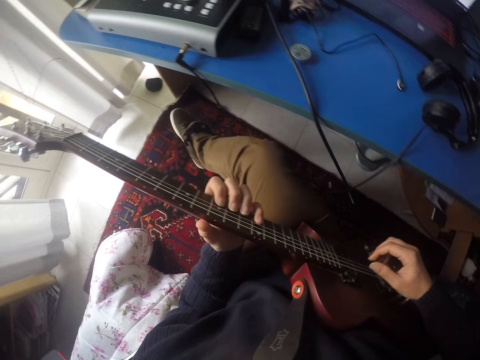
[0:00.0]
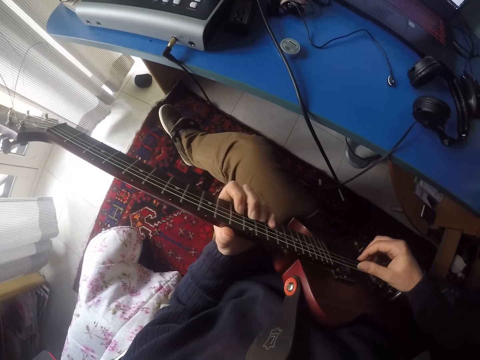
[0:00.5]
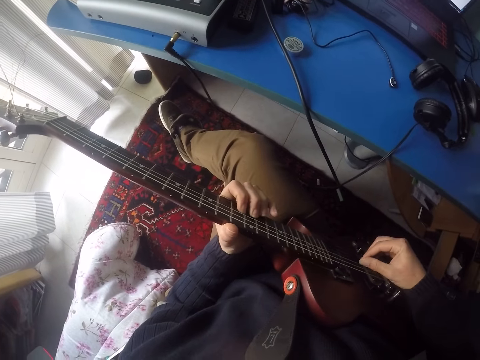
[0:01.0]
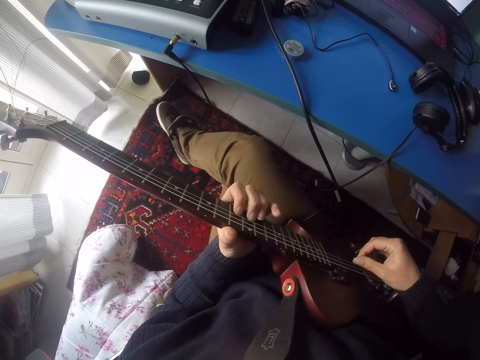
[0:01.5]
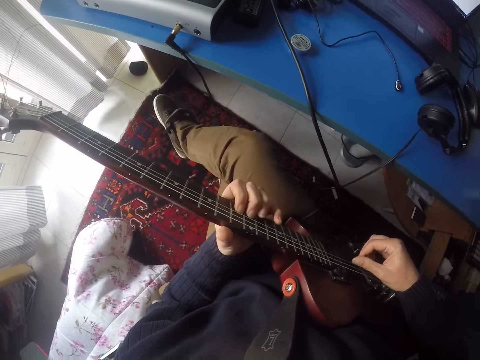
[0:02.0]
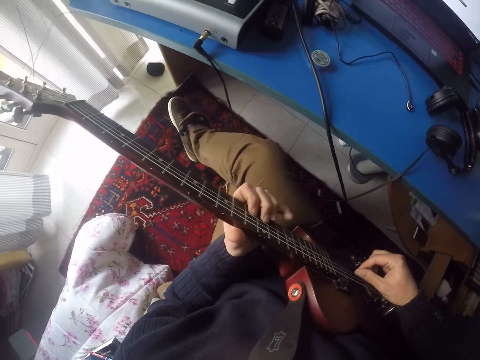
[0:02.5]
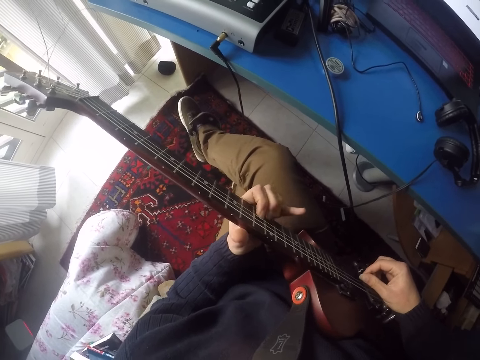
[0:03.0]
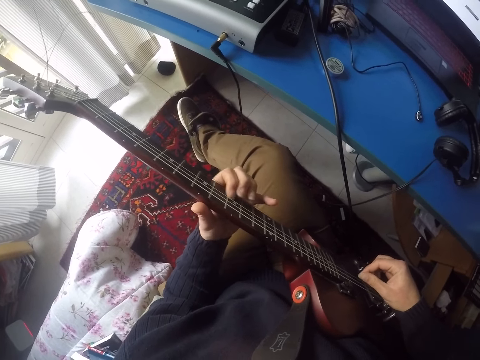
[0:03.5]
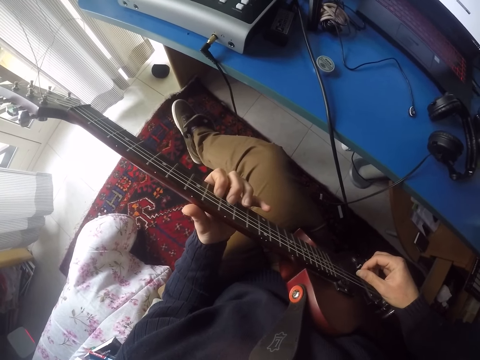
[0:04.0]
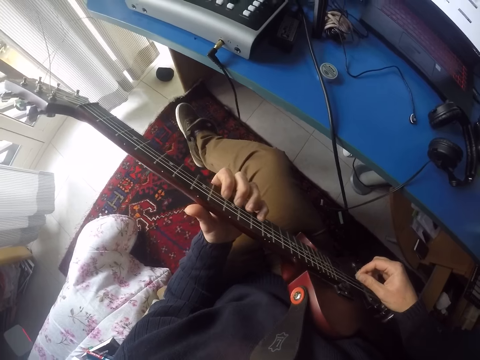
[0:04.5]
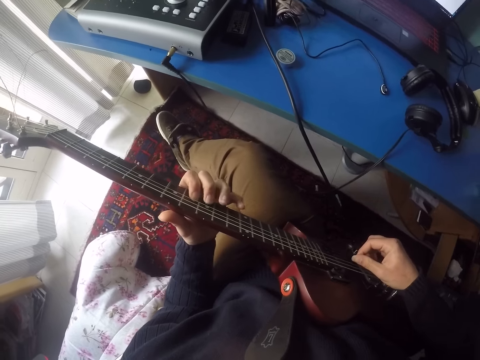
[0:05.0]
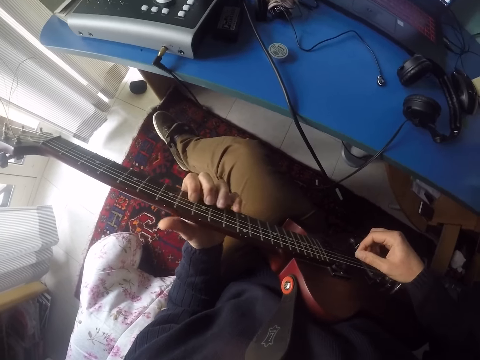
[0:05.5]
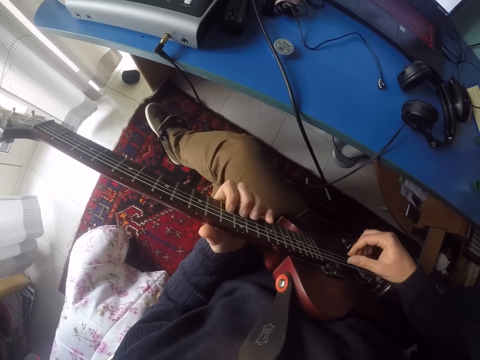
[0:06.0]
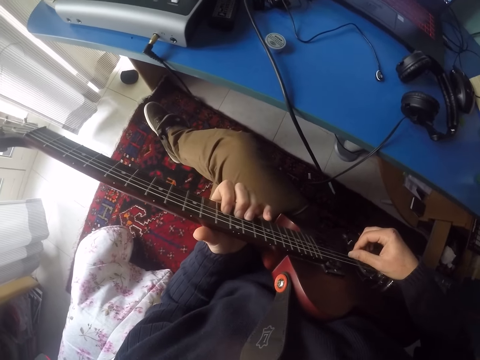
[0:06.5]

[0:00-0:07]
The camera wearer plays a guitar with his hand.

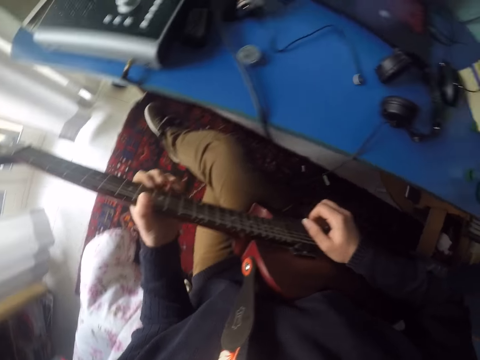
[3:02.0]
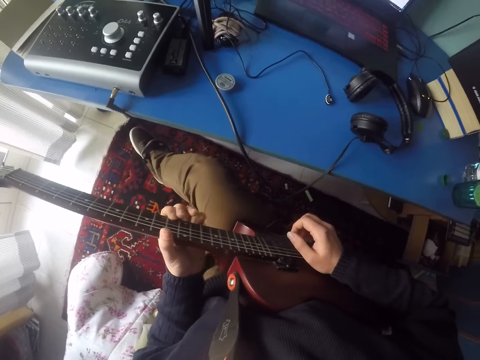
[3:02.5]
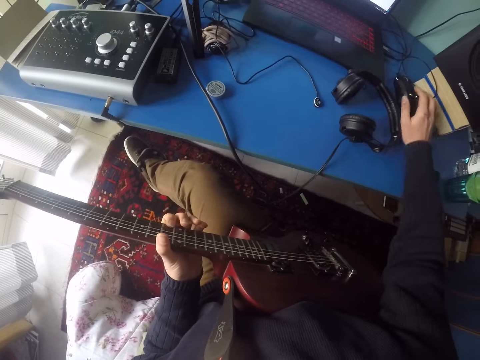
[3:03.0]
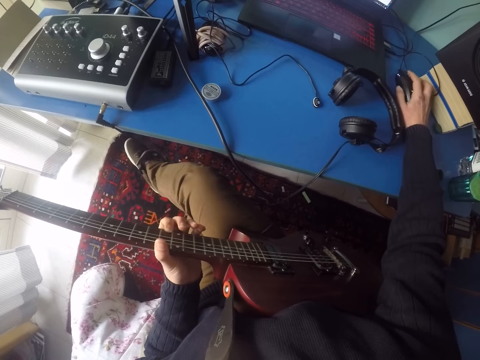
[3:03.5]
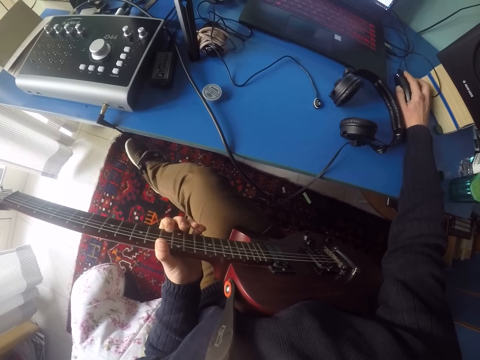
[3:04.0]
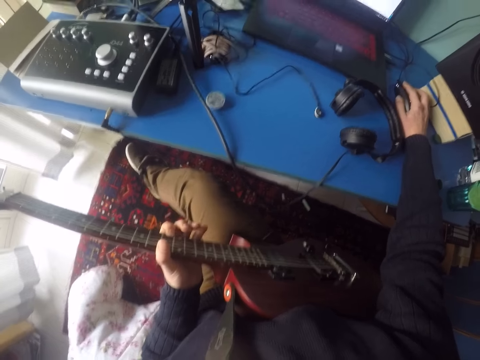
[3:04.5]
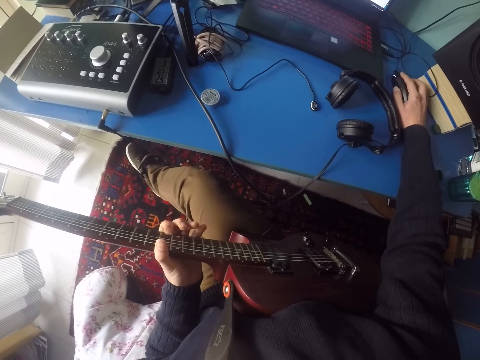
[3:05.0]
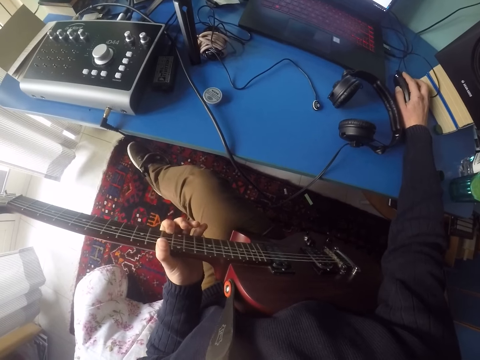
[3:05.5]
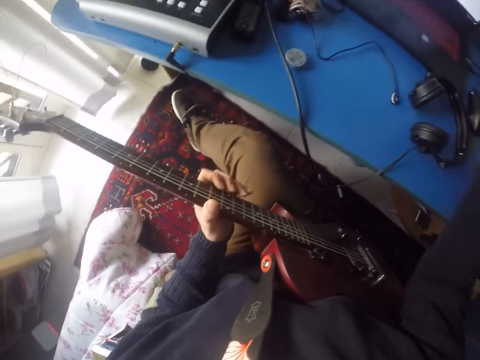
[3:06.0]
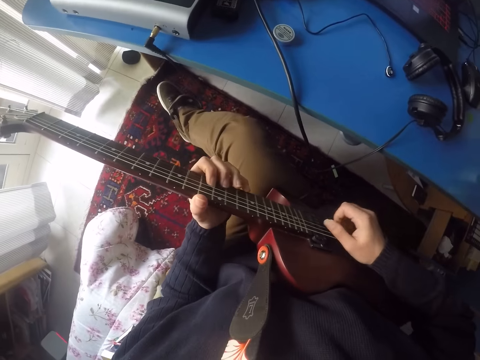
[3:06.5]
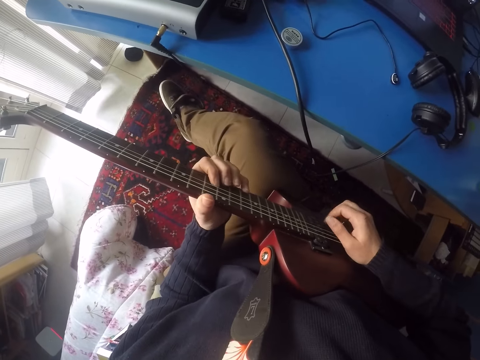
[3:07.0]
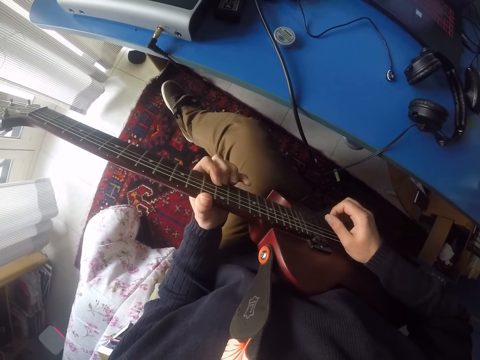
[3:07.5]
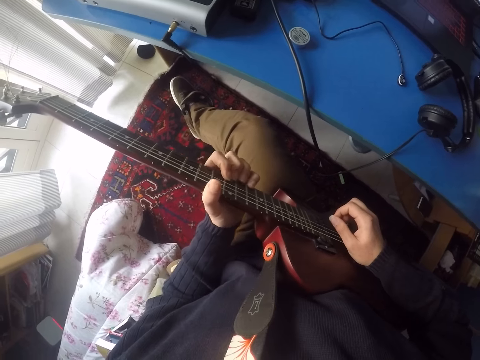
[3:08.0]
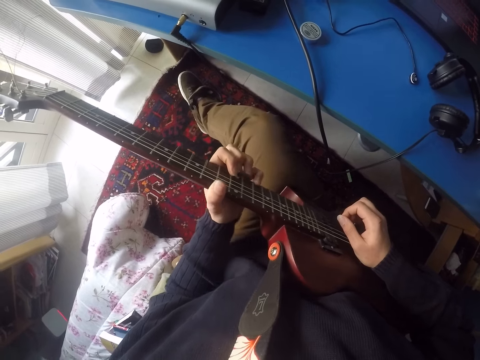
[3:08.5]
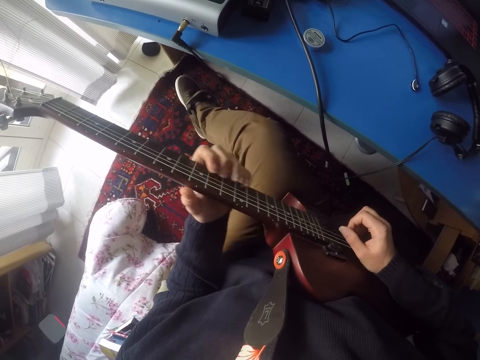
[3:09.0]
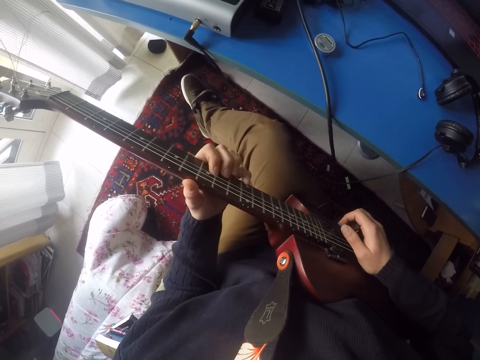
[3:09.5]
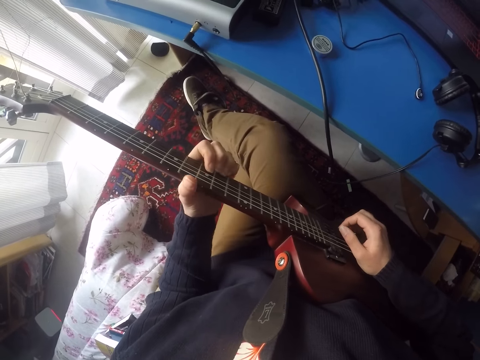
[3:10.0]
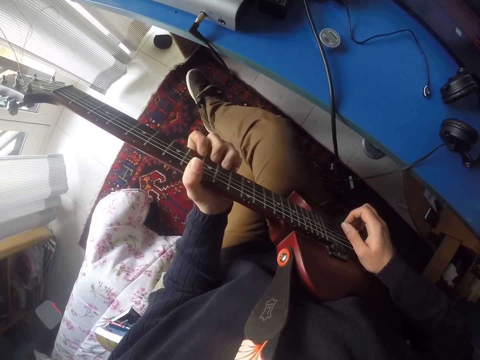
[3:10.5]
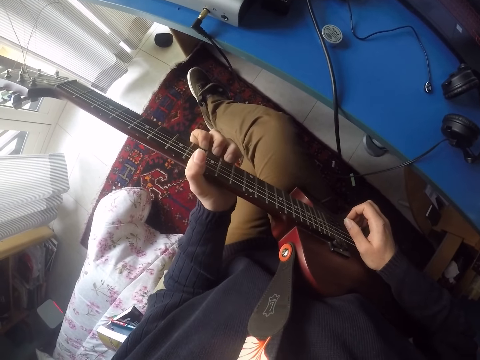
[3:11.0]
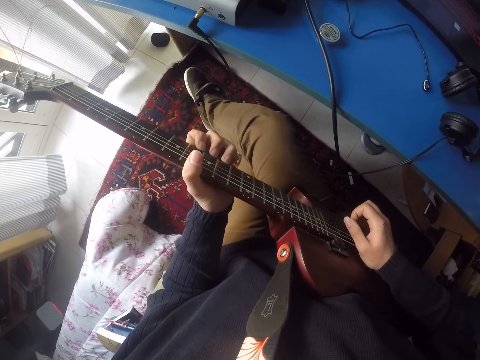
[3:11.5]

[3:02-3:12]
The camera wearer drags the mouse. They play the guitar.

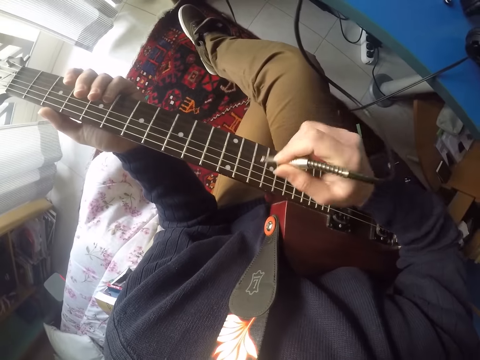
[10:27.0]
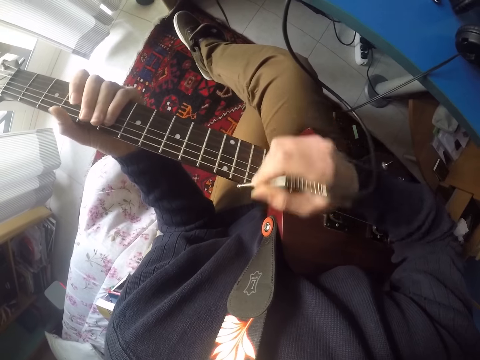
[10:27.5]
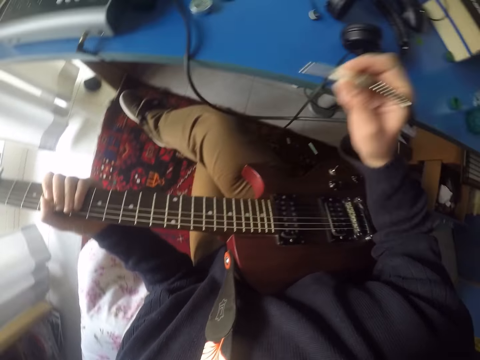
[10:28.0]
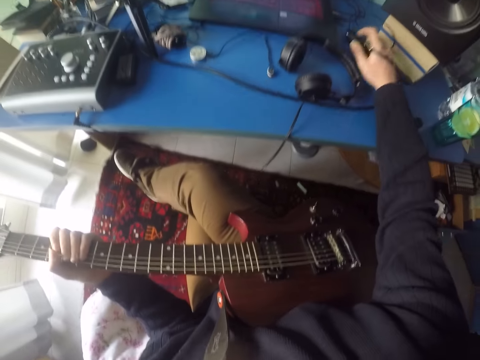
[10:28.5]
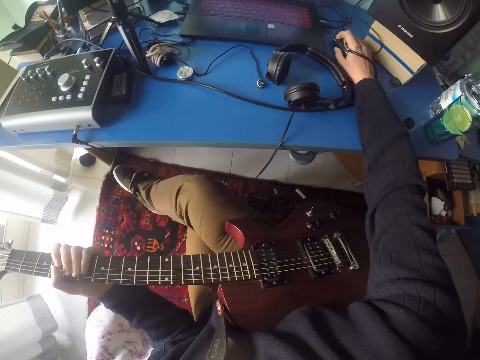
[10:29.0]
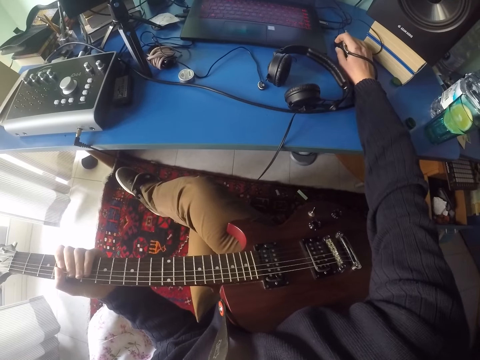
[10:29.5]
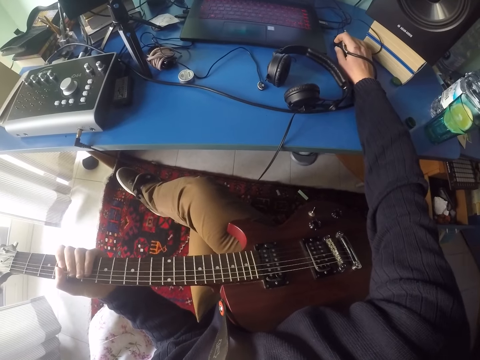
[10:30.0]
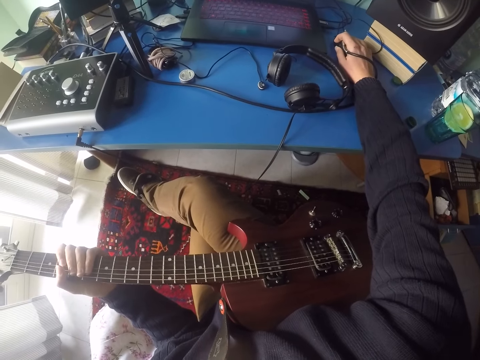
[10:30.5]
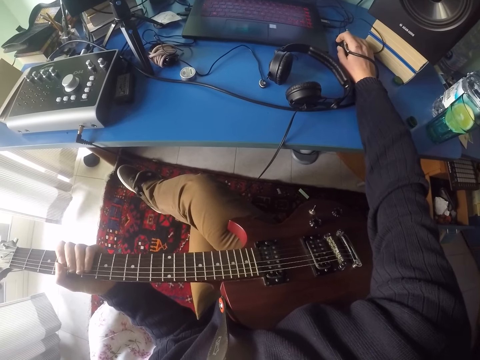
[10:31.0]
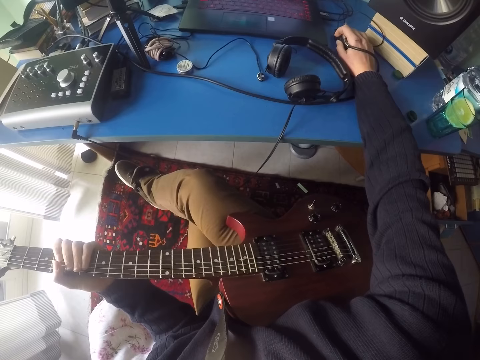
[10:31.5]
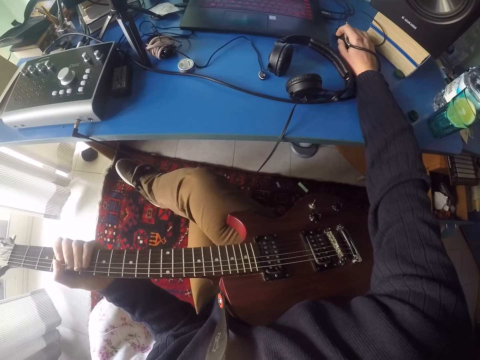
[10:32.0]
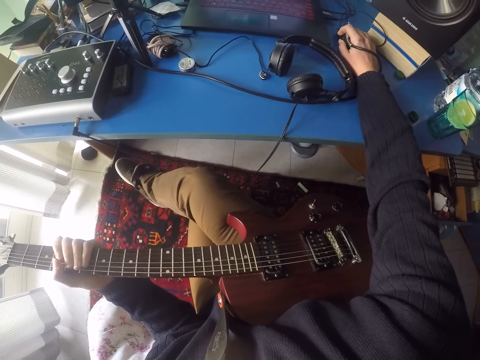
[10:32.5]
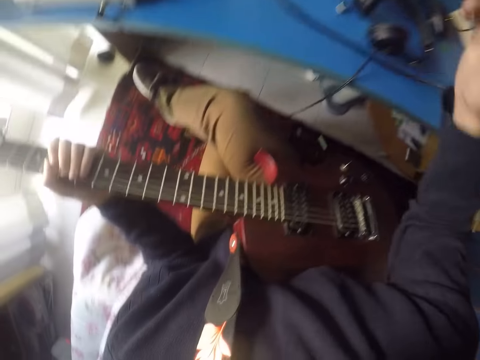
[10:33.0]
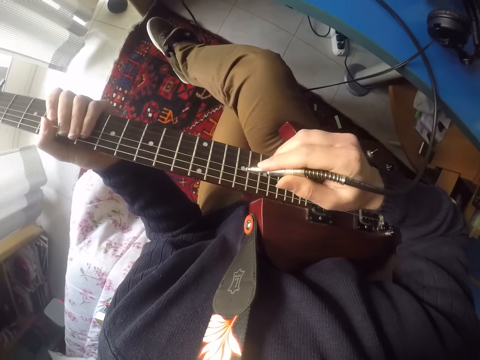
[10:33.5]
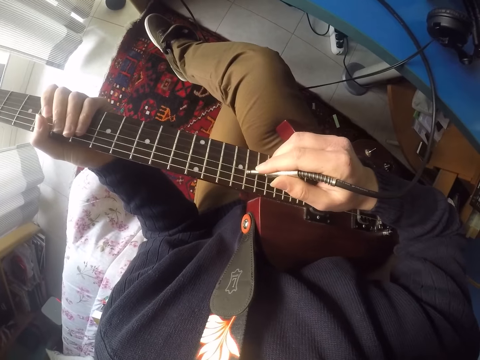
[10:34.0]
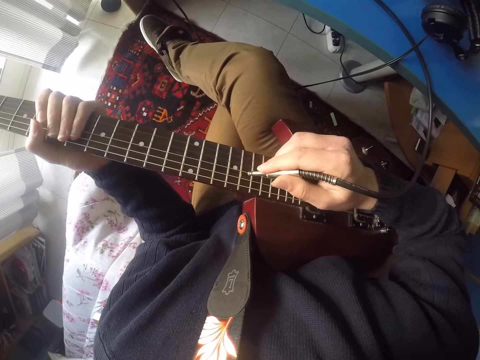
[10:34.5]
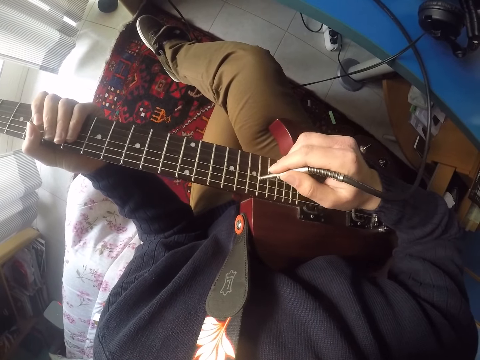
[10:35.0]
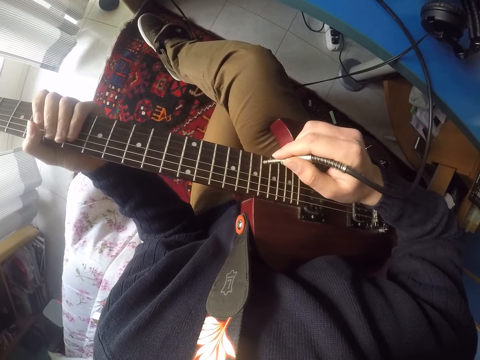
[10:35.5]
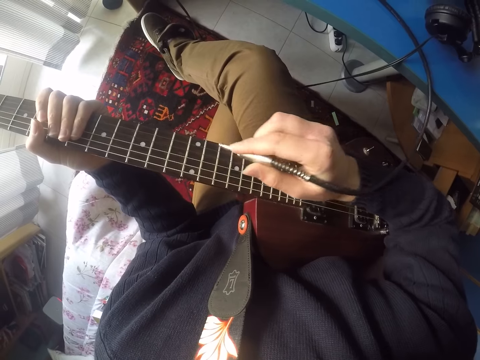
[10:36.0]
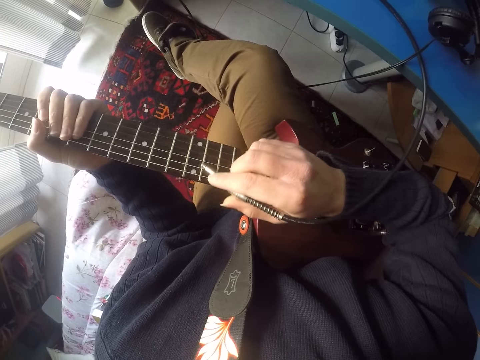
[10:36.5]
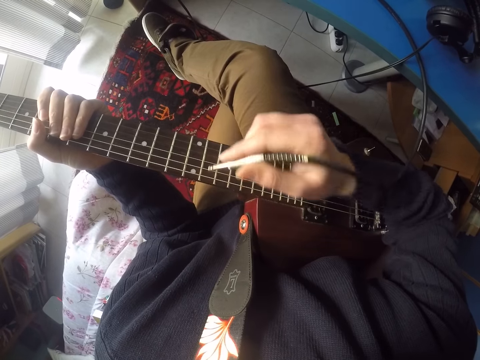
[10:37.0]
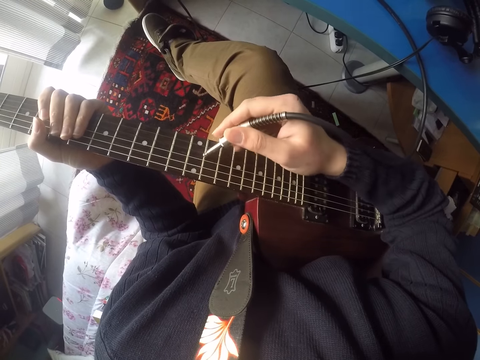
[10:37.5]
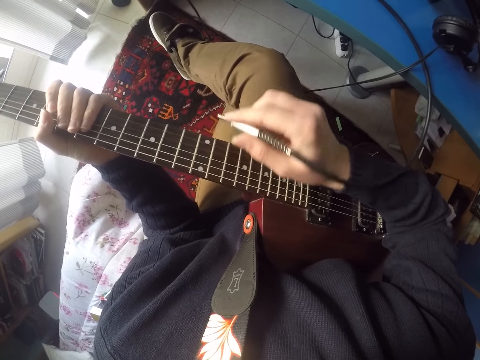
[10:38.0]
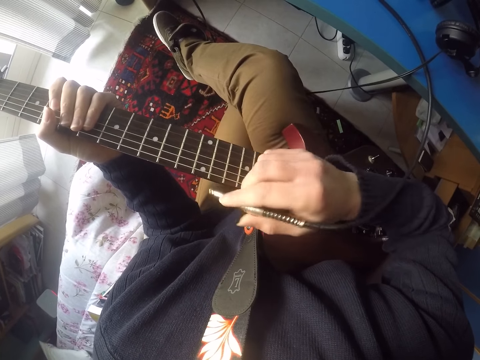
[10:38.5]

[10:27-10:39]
The camera wearer removes the guitar jack from the guitar. They drag the mouse. They play the guitar with the guitar jack.
